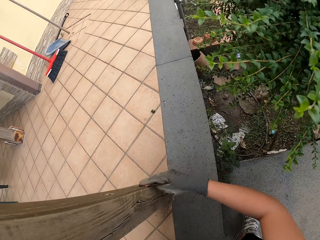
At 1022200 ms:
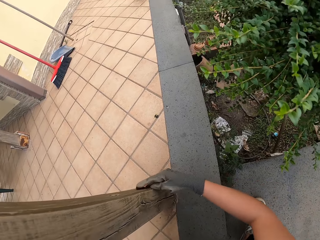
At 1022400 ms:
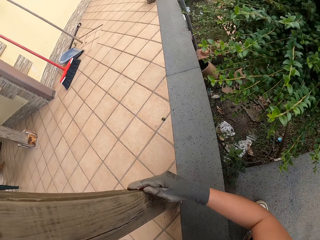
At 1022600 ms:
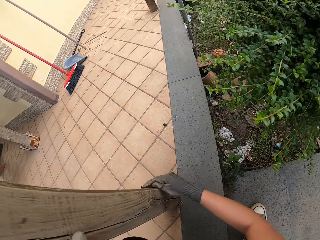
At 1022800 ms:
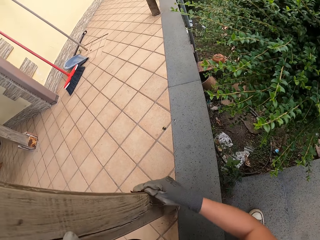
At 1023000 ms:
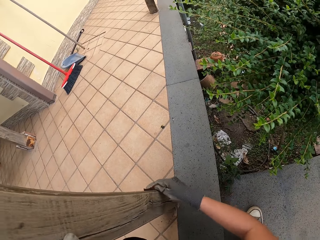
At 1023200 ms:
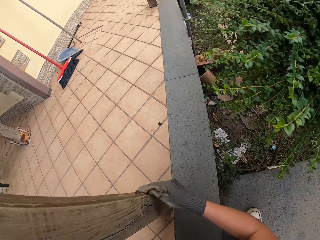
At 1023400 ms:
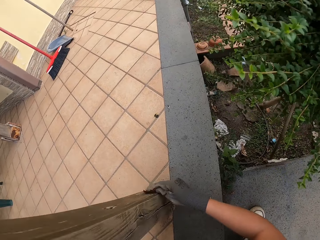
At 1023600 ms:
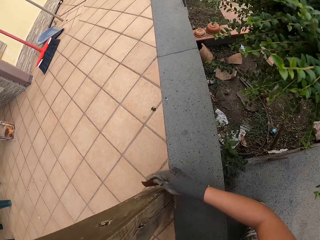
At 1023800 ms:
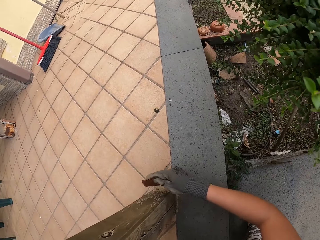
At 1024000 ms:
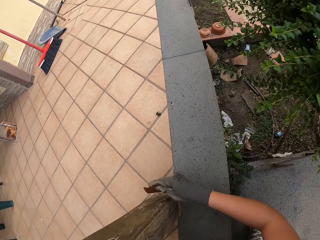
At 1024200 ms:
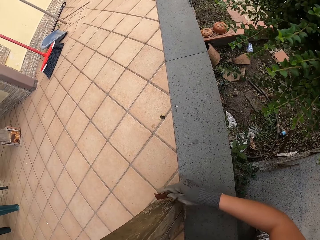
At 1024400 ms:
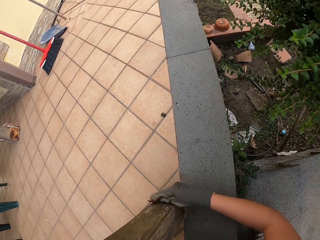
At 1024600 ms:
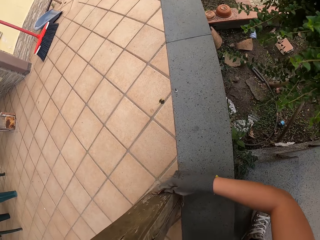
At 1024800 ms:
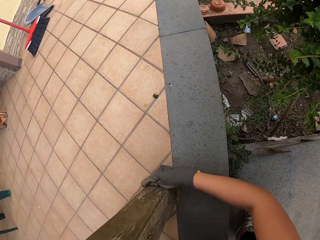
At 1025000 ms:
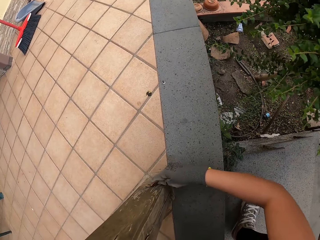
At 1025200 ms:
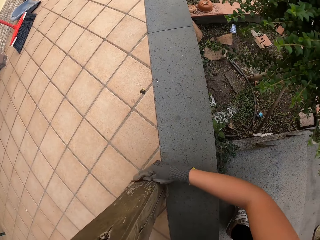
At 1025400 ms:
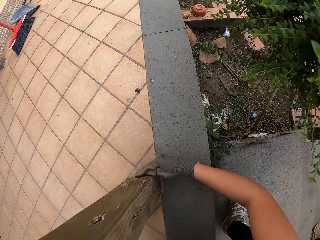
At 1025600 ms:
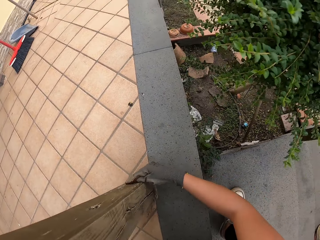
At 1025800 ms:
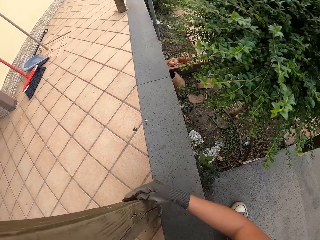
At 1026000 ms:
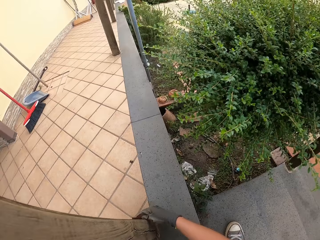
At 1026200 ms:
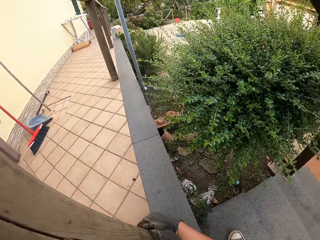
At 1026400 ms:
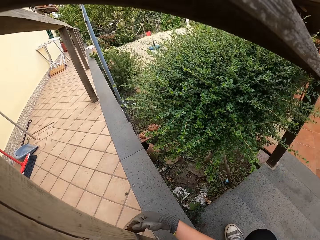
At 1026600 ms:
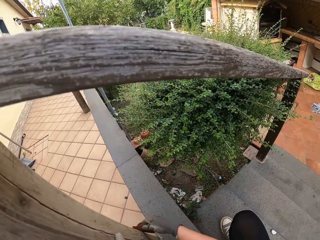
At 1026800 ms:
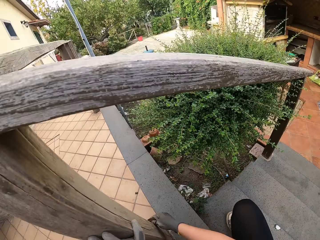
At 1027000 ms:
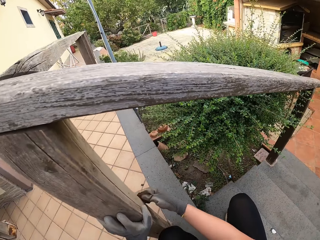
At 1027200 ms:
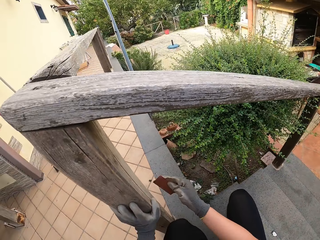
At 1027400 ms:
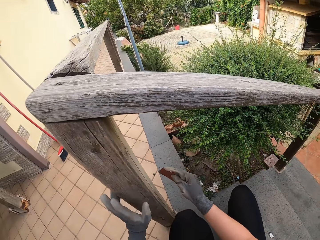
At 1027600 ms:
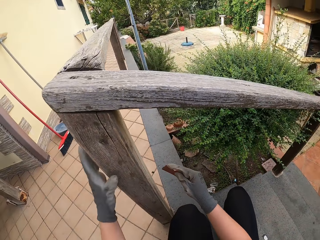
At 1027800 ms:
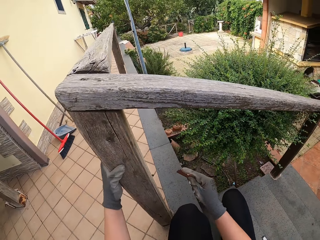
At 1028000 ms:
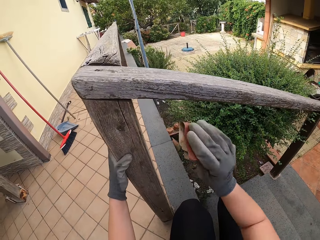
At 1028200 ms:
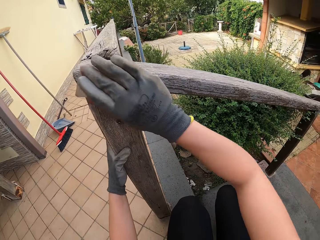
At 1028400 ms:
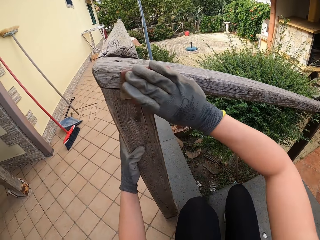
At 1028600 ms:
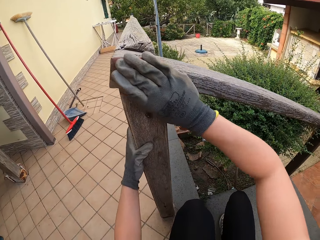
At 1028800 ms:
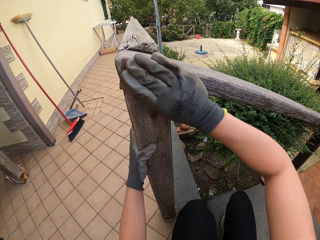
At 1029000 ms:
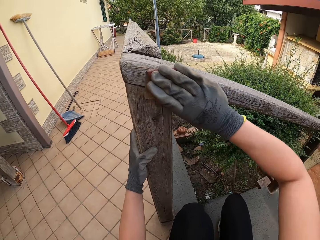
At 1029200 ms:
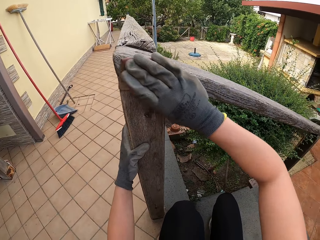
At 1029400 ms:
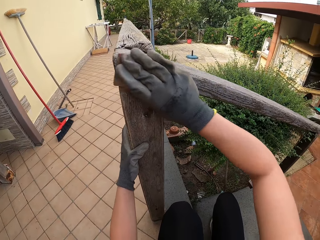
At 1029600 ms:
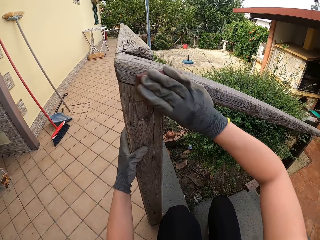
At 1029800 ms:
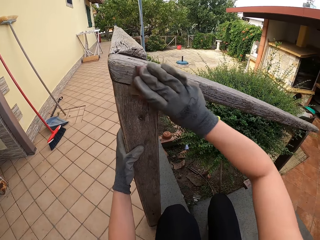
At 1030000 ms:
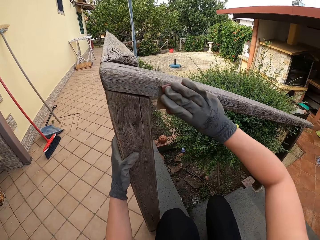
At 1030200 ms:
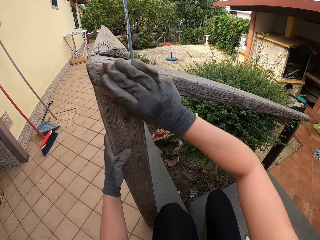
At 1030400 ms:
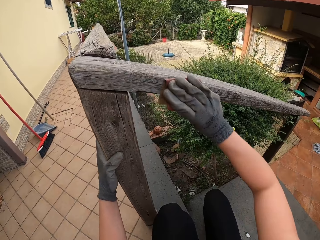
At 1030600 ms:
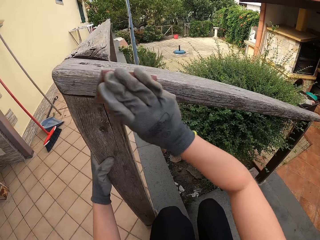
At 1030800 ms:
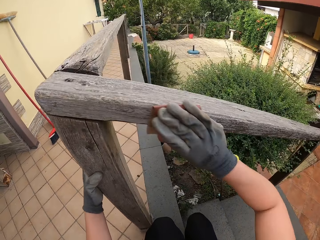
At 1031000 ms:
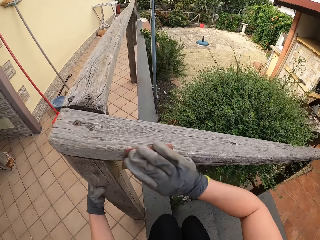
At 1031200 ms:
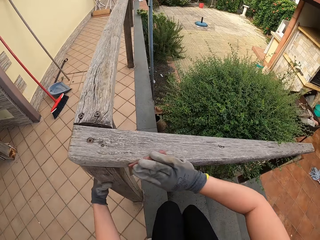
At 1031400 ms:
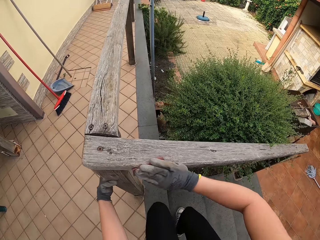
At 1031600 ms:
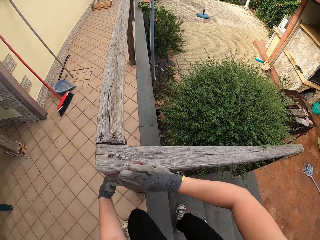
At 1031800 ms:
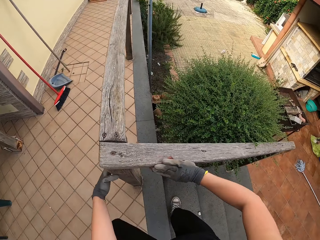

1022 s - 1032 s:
The camera wearer scrubs the wall string or wooden rail with the sandpaper. They hold the wooden rail and smoothen the wooden rail.

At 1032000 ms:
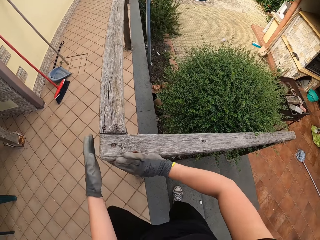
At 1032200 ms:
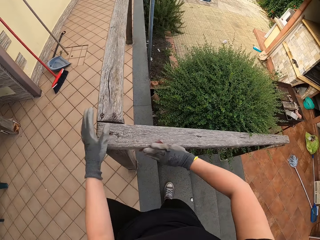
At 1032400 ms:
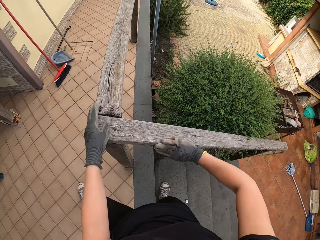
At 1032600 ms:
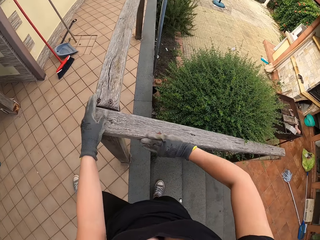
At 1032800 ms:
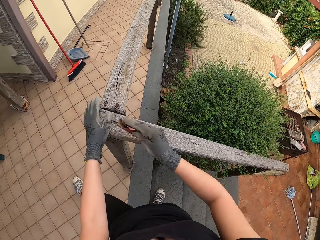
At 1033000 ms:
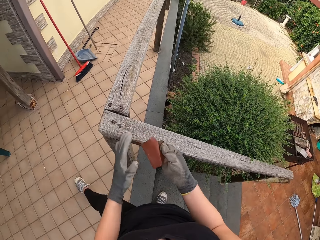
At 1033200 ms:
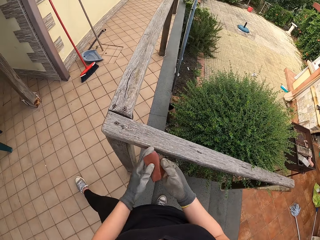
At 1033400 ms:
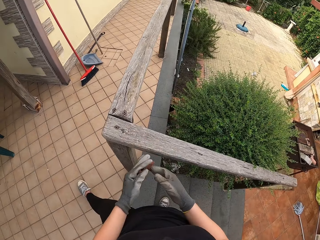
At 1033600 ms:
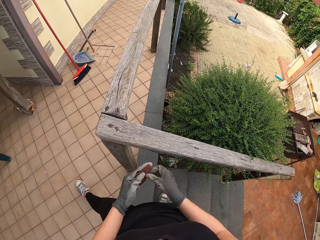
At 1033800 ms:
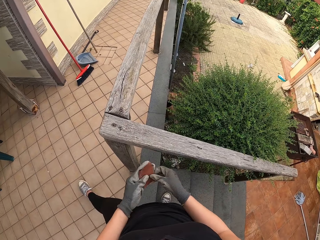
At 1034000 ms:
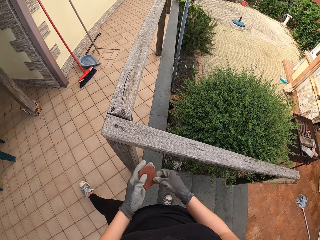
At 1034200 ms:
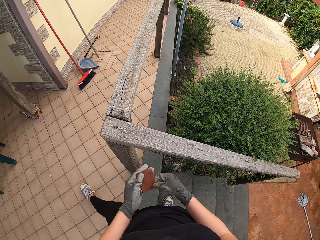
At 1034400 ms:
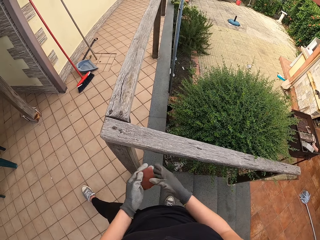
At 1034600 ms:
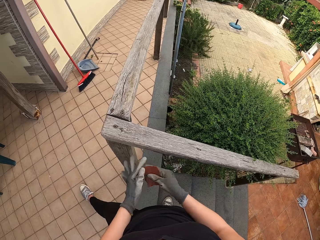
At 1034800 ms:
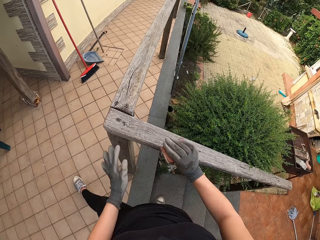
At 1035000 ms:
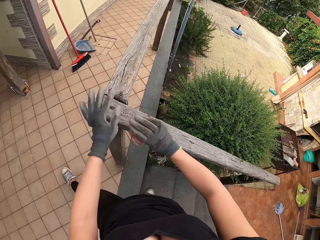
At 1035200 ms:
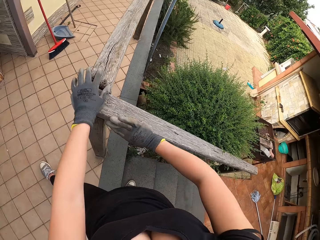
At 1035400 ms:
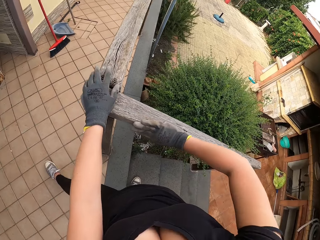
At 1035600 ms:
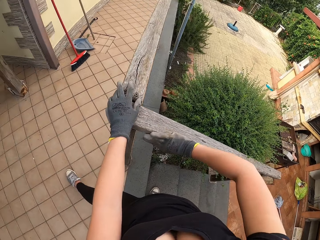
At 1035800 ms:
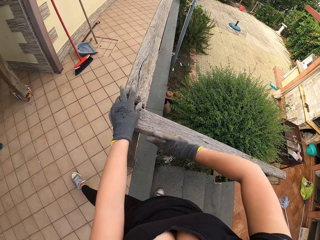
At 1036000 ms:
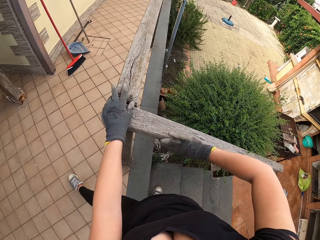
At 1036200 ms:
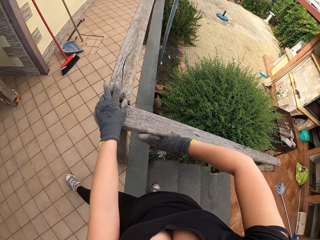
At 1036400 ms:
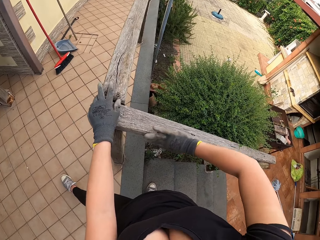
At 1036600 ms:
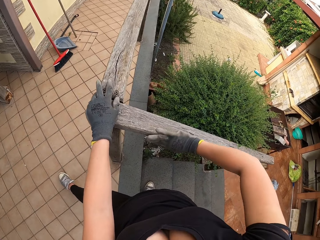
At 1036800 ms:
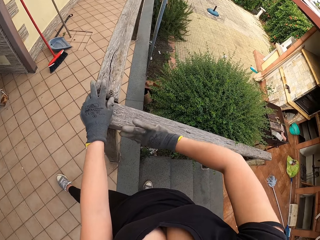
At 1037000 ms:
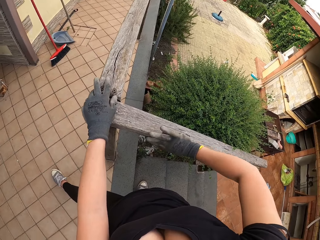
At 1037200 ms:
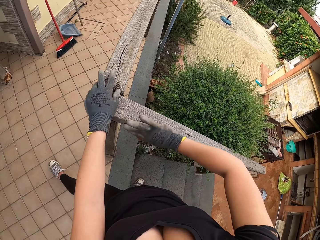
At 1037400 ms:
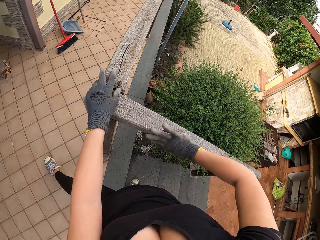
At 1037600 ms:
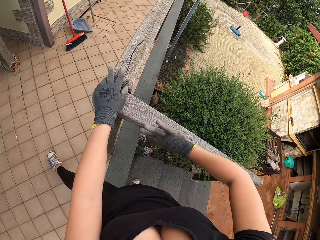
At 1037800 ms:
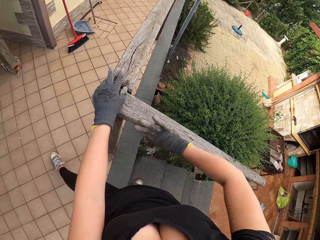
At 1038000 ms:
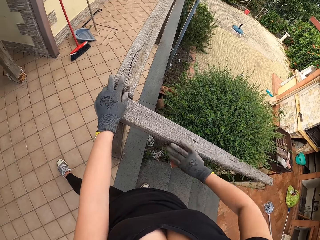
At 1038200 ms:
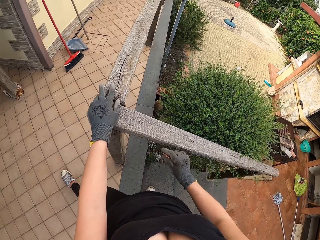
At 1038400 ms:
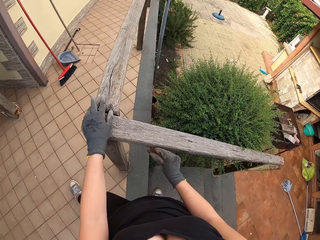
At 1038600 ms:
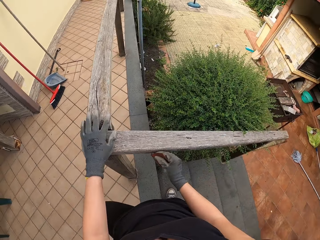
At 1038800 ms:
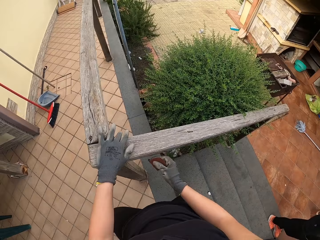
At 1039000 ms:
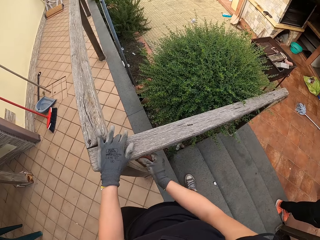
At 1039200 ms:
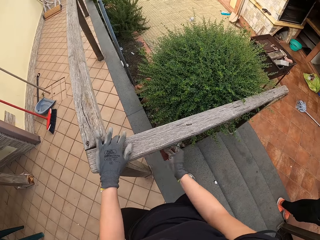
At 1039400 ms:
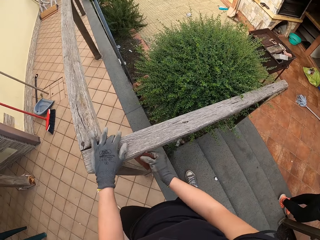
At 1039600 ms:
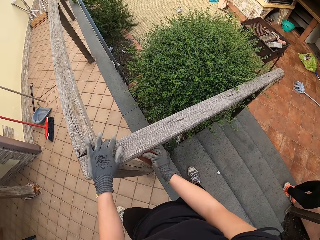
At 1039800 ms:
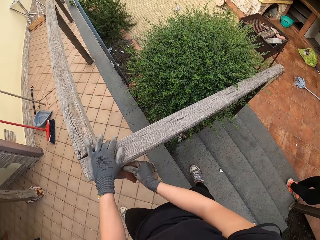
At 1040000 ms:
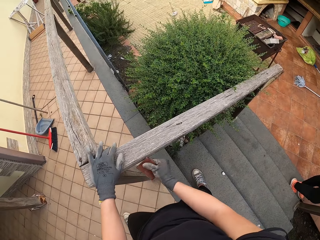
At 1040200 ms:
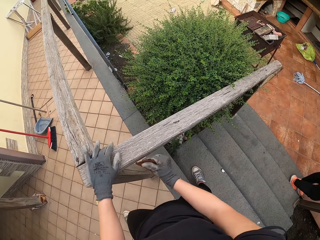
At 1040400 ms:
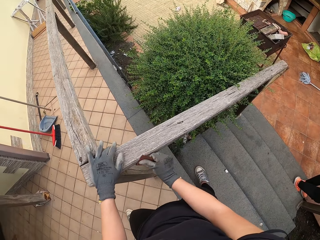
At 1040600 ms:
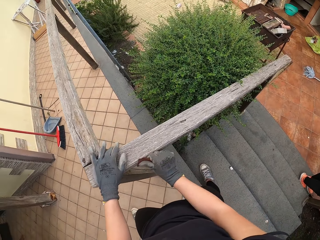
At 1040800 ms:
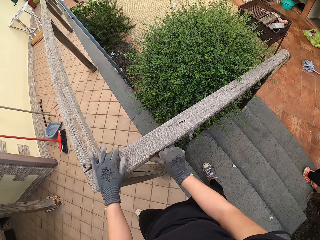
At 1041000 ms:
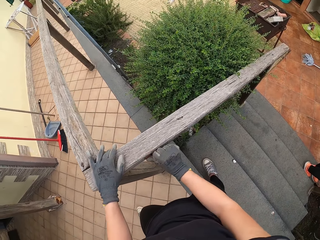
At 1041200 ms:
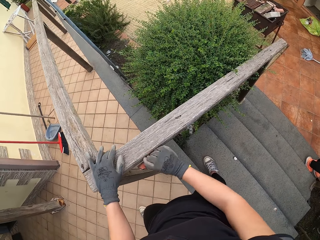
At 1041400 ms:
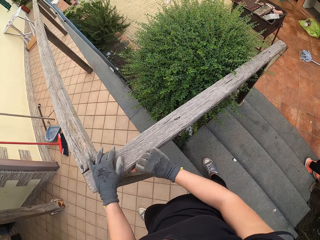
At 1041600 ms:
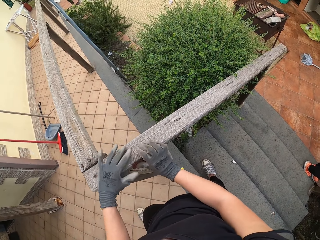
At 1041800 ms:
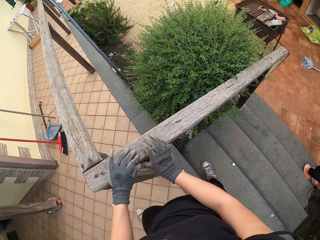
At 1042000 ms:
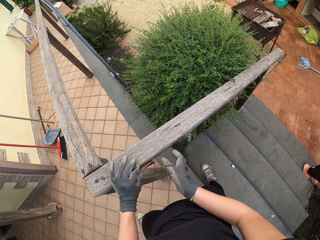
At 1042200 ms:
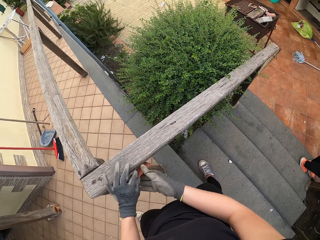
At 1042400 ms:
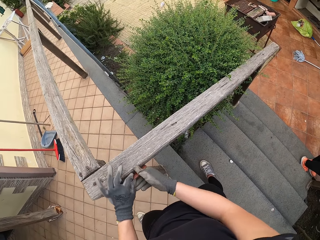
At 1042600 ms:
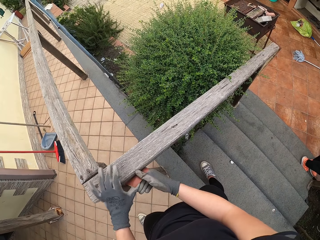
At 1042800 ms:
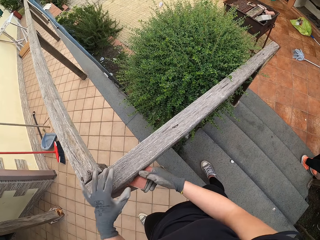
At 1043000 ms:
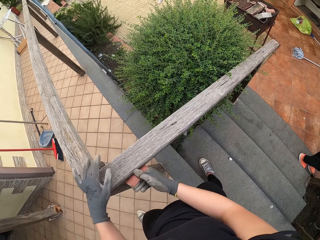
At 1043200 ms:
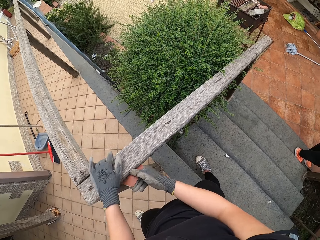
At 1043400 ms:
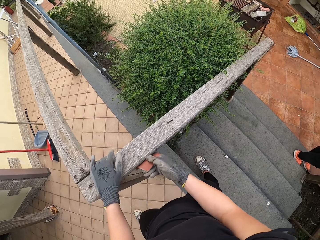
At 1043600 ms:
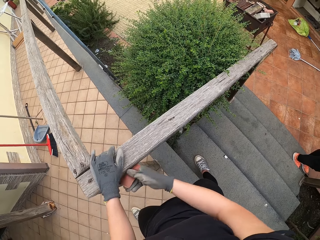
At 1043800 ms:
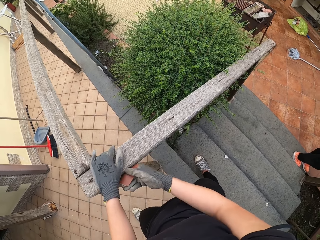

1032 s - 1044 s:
The camera wearer stands beside the wooden rail. He holds the sandpaper with both hands. He holds the sandpaper. He smoothens the wooden rail. A woman stands on the stairs. The camera wearer holds the sandpaper with the other hand and puts his hand on the wooden rail.
